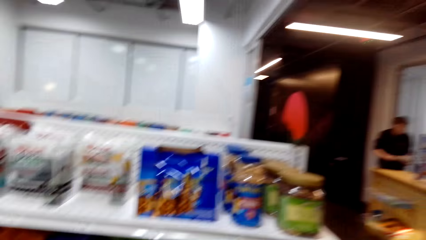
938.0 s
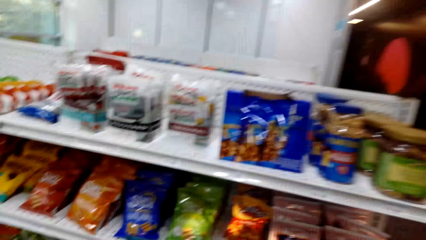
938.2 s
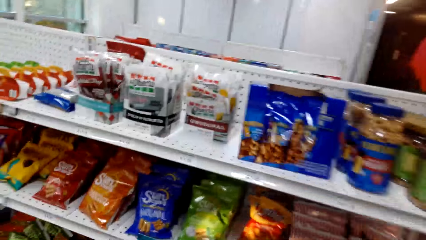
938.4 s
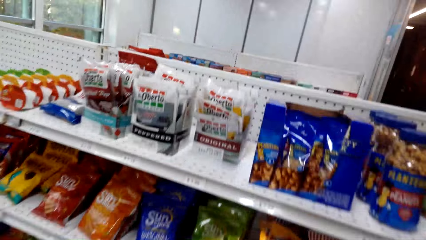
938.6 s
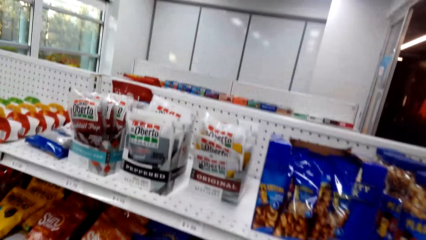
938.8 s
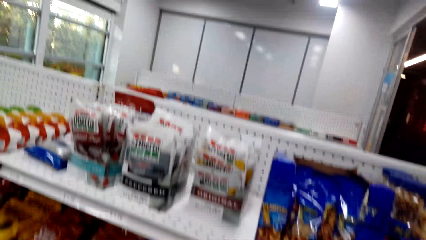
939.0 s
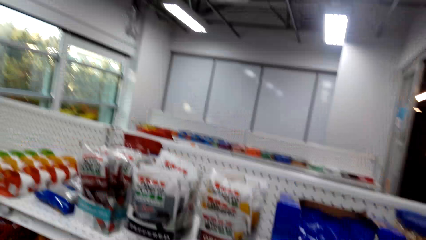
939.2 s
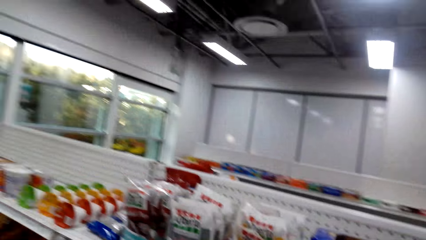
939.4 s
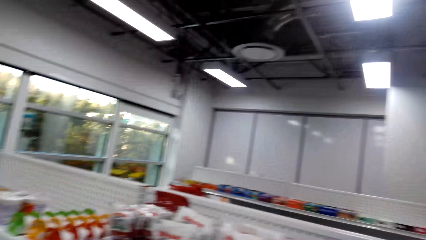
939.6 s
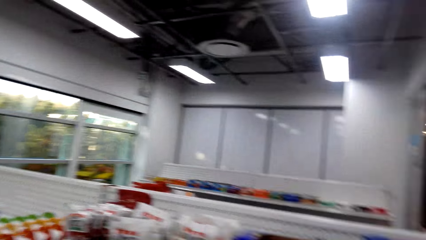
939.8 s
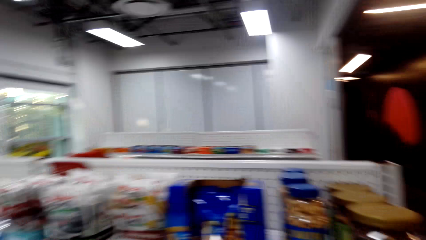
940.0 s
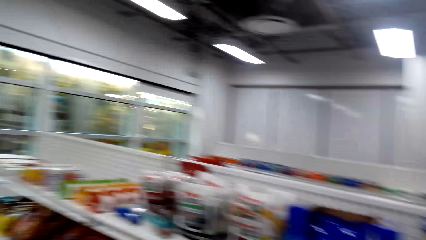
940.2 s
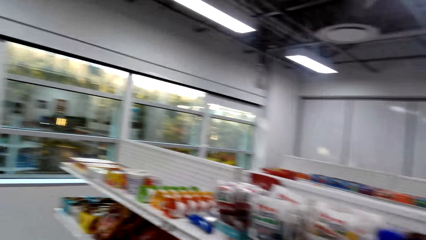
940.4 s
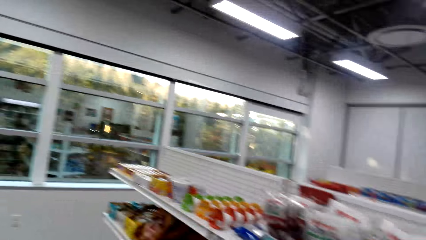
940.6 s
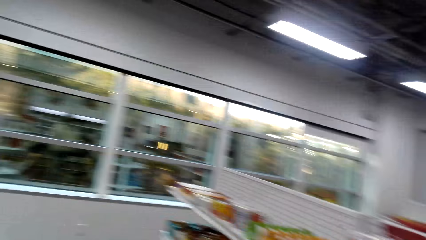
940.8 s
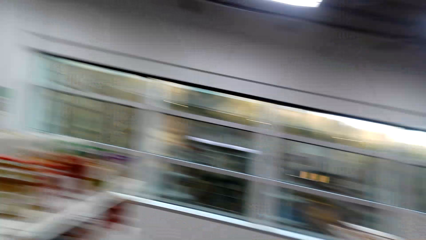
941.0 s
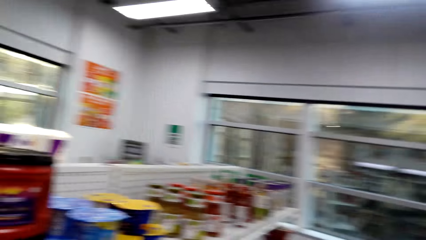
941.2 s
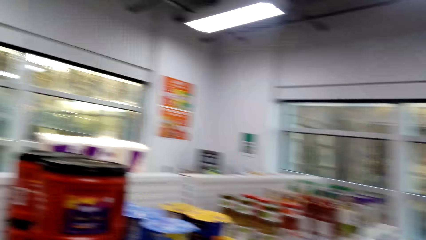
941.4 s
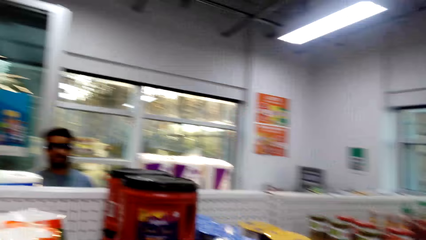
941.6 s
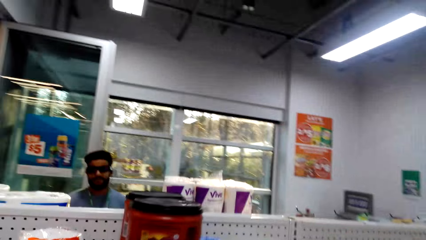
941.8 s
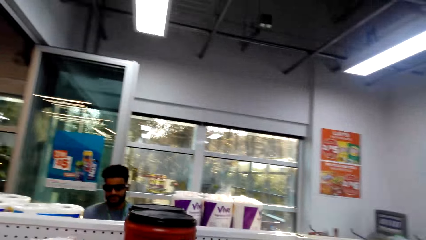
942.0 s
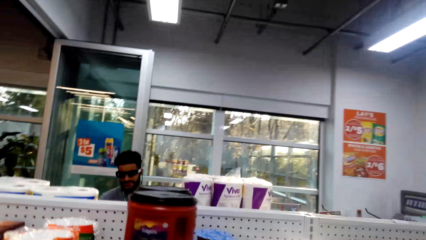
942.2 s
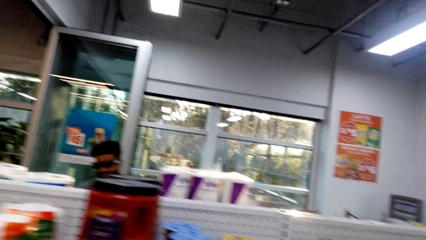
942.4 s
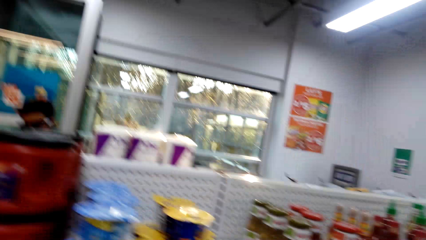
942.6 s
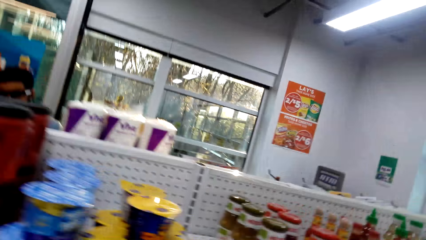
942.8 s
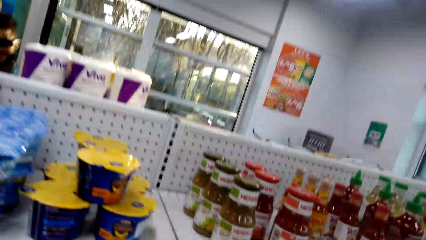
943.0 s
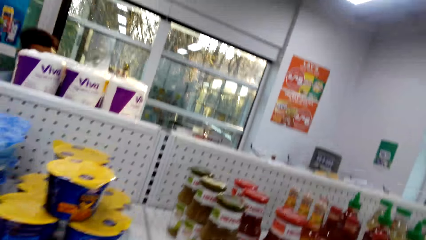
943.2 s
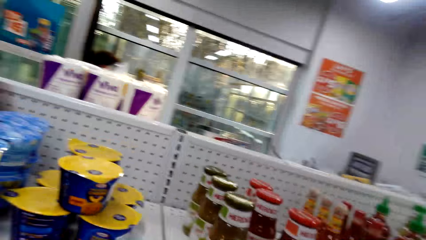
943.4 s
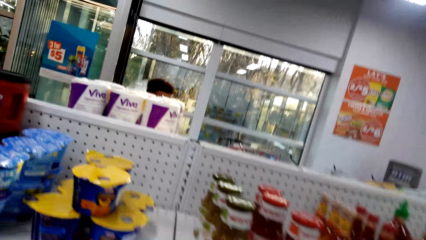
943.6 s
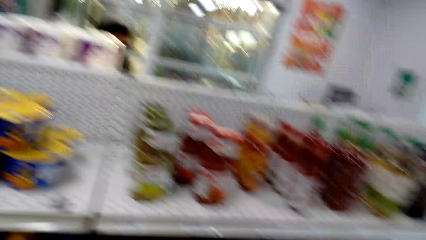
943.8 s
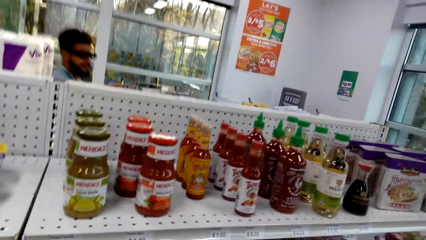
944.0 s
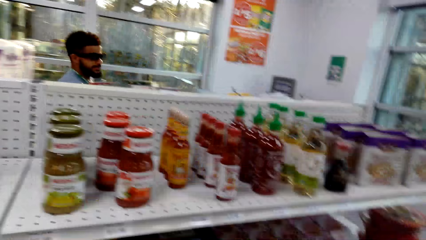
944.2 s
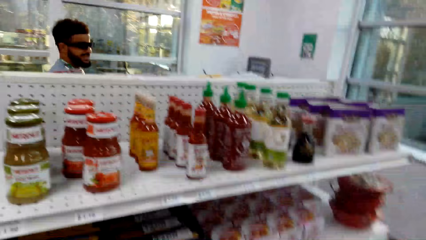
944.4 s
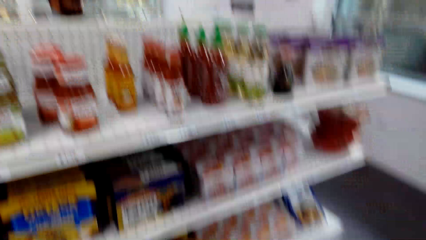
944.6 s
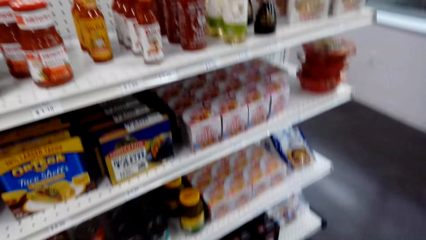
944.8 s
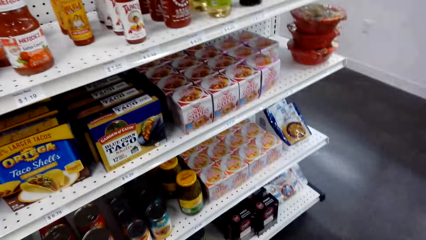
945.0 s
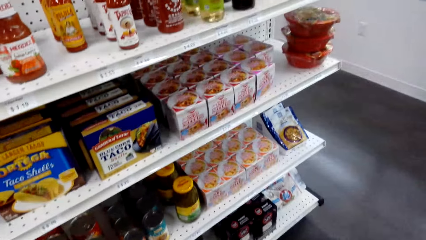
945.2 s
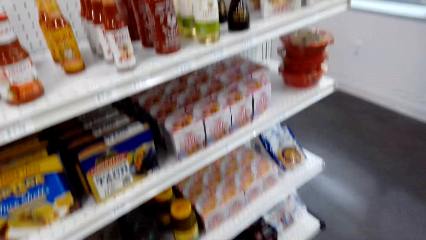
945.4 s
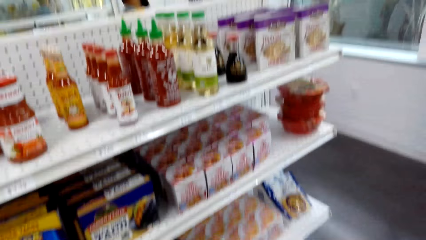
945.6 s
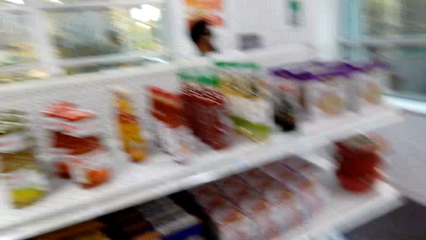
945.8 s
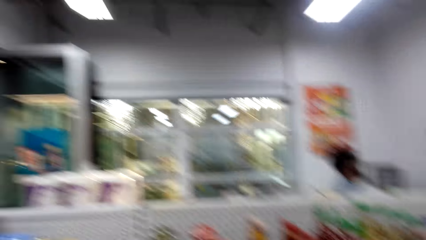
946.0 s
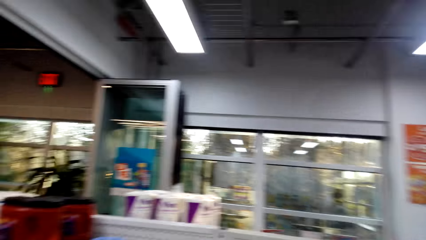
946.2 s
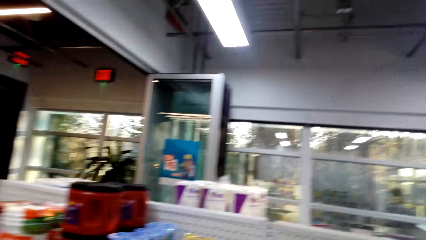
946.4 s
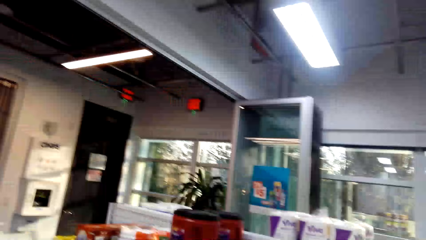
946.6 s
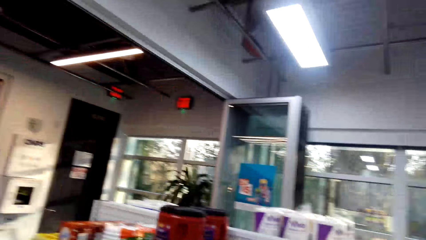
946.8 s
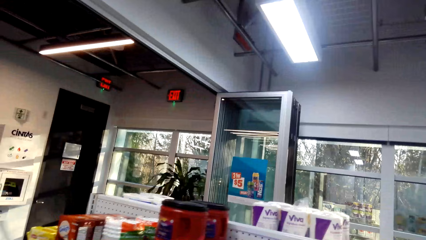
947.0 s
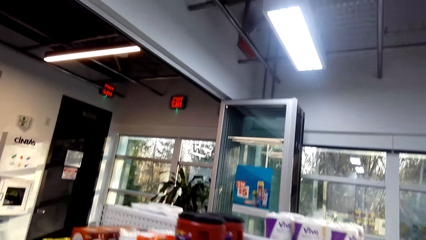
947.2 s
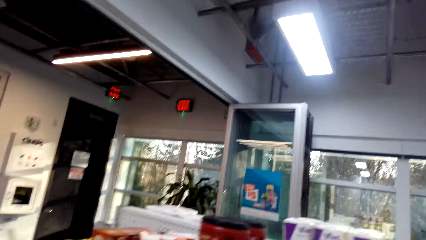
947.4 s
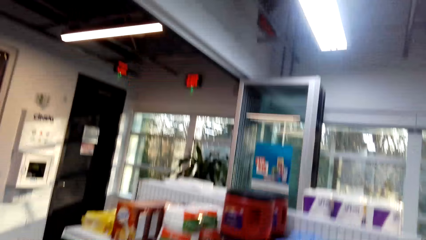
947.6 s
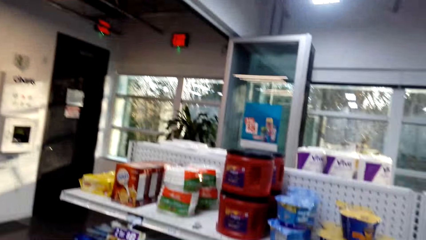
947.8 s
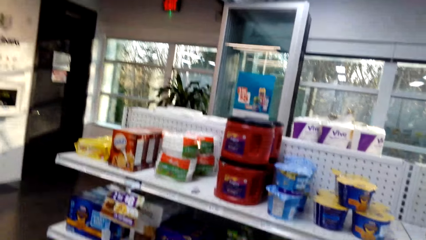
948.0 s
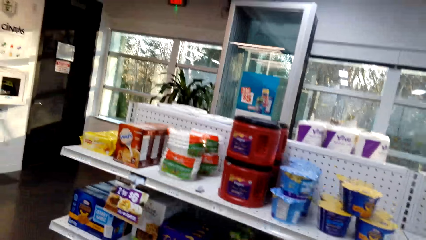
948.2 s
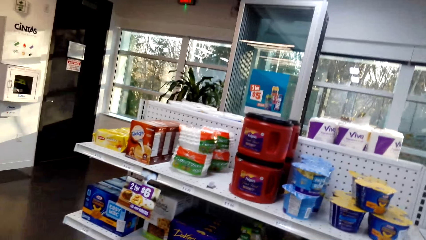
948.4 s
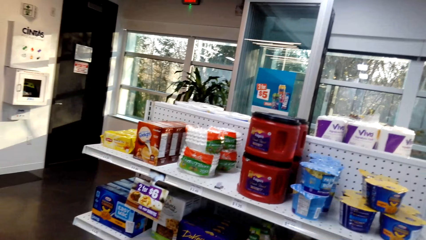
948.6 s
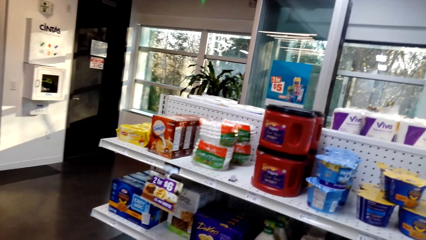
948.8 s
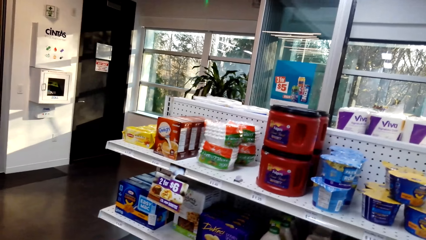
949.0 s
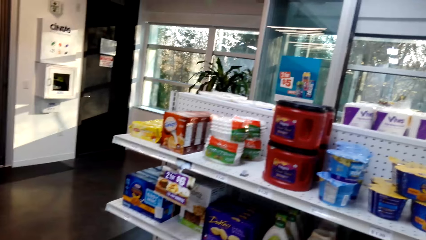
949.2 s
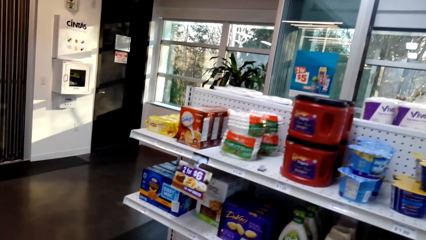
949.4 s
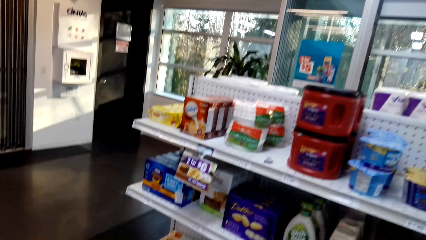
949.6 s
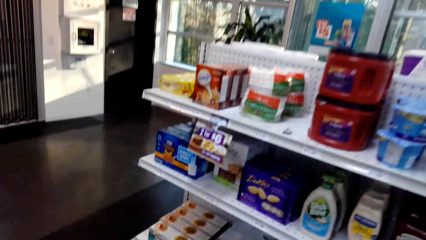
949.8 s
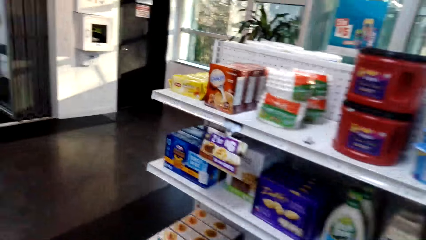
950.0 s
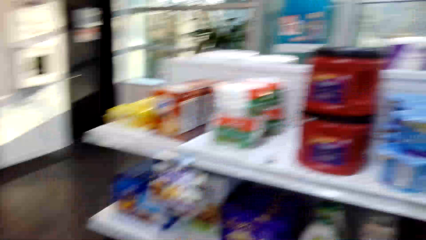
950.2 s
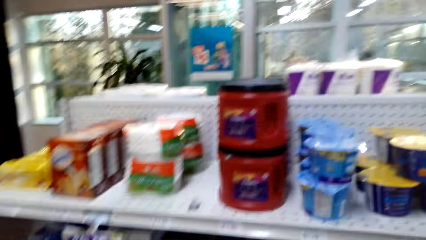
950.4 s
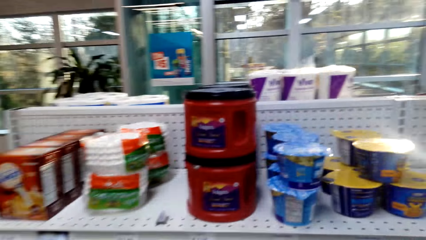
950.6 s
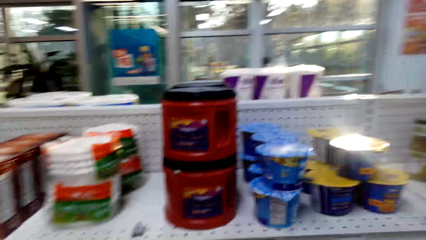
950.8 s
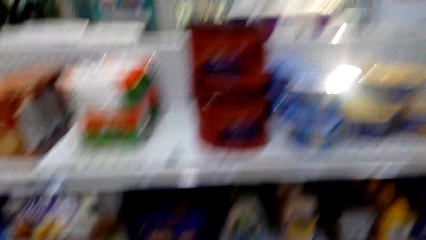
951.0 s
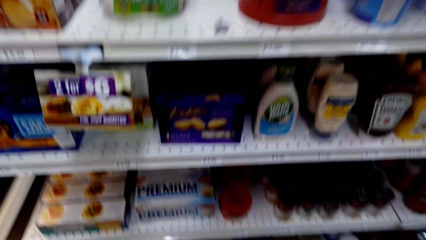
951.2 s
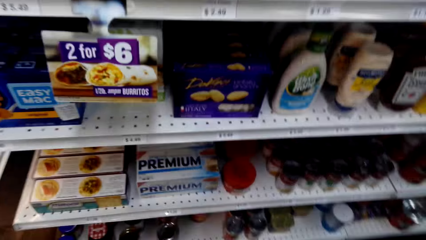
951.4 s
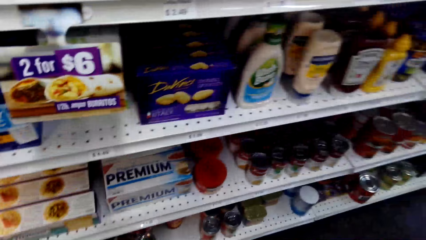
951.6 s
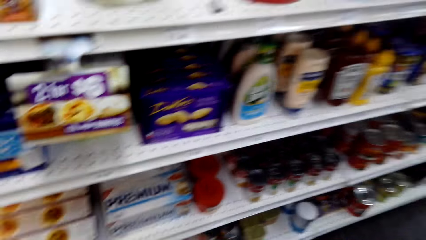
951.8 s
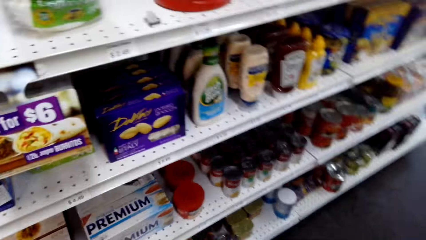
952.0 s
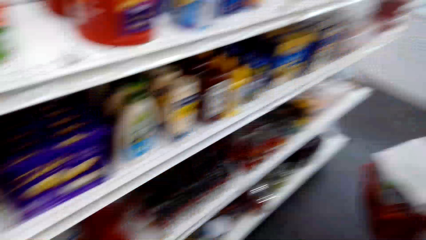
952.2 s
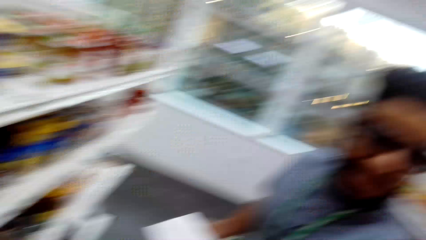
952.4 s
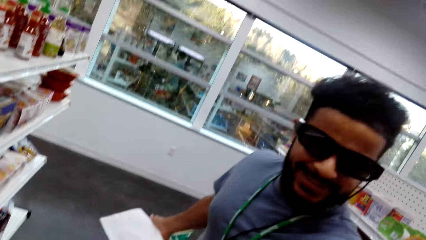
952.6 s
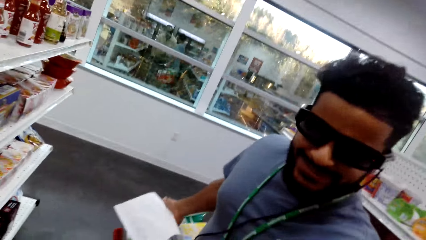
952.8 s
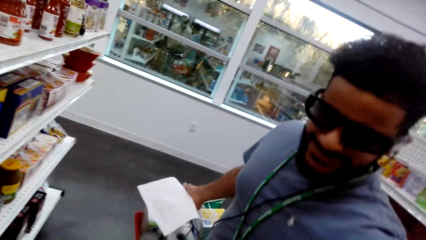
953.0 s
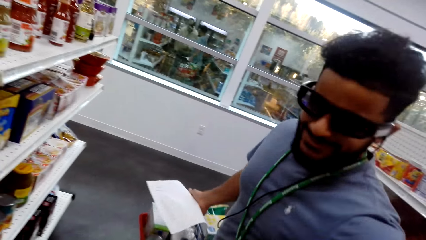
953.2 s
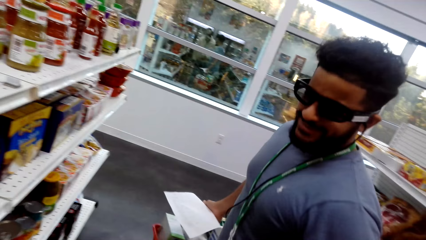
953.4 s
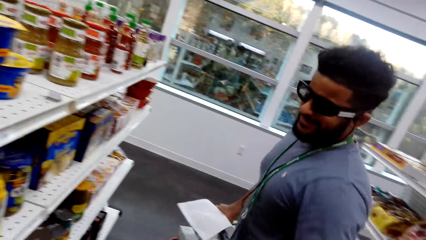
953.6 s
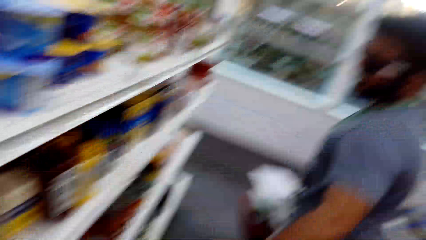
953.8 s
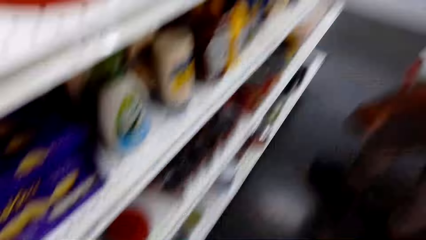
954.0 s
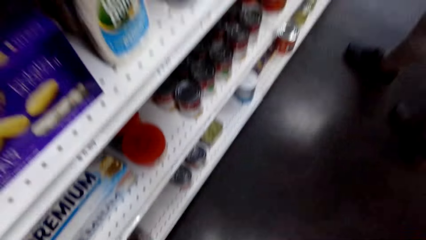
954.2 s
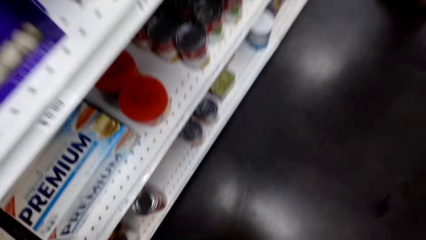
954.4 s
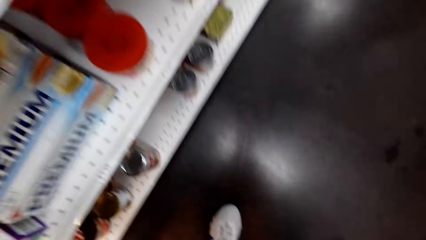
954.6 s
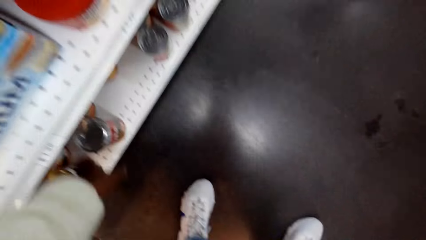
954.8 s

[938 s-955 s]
The camera wearer looks around. They talk with a man. They walk around the shop. They turn around. They talk with the man. They look around. They talk with the man. They look at the items in a shelf. They look around. They look at the man.
